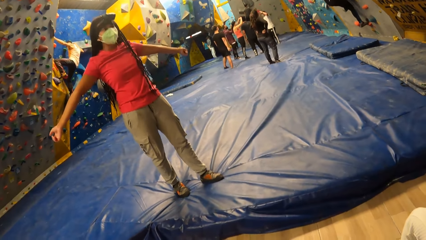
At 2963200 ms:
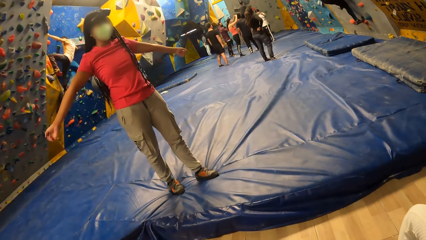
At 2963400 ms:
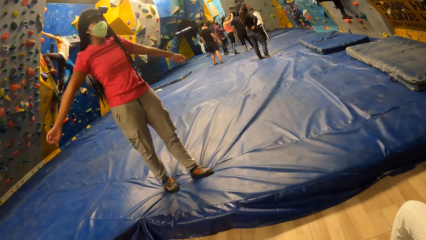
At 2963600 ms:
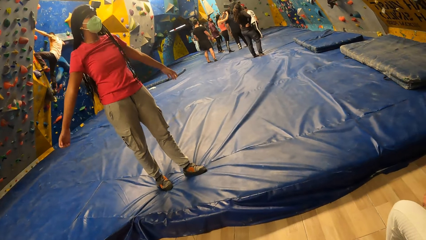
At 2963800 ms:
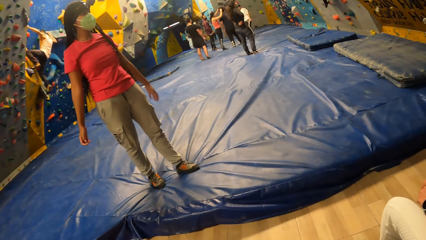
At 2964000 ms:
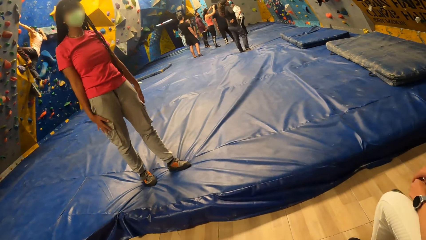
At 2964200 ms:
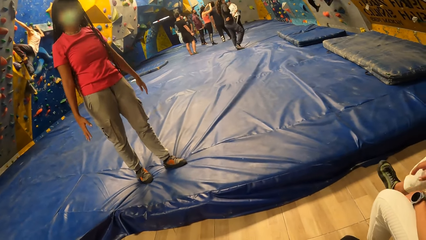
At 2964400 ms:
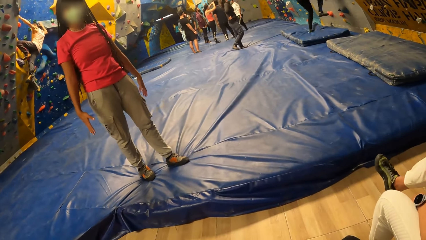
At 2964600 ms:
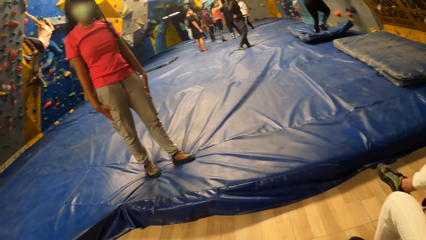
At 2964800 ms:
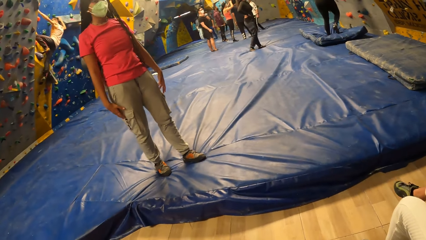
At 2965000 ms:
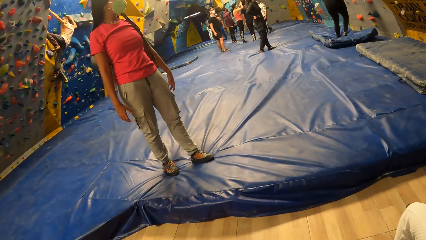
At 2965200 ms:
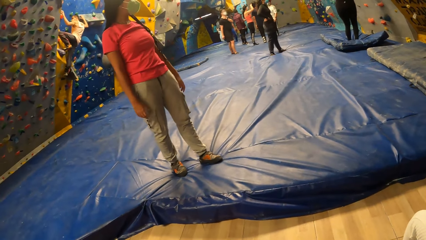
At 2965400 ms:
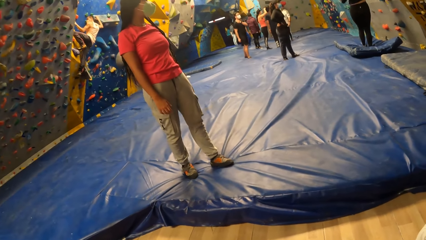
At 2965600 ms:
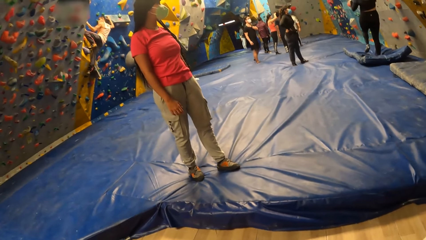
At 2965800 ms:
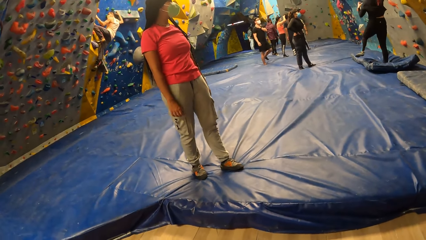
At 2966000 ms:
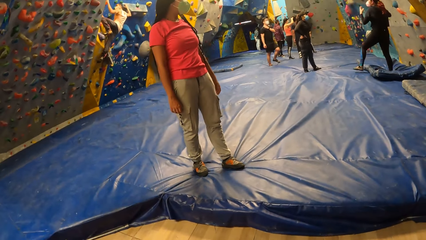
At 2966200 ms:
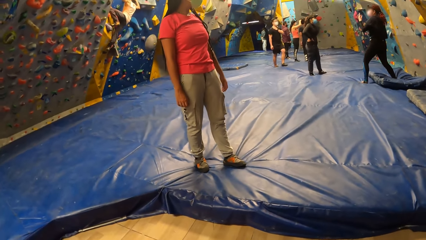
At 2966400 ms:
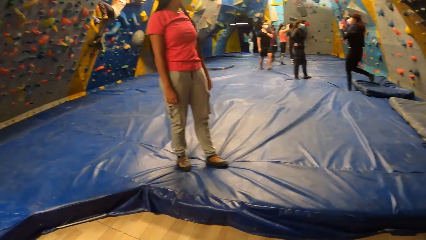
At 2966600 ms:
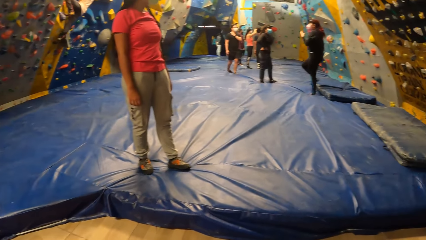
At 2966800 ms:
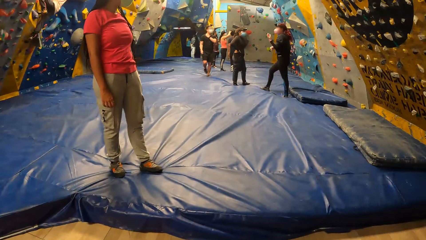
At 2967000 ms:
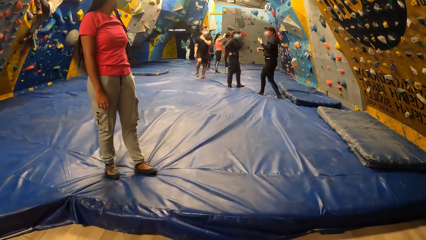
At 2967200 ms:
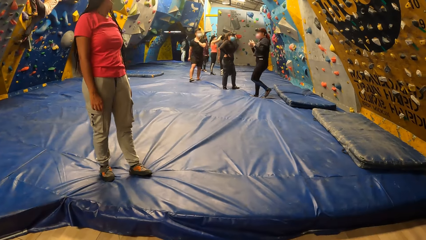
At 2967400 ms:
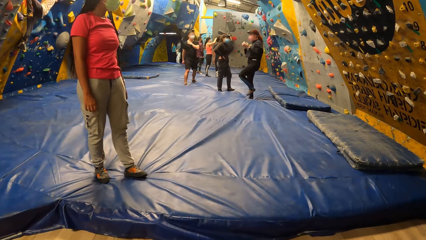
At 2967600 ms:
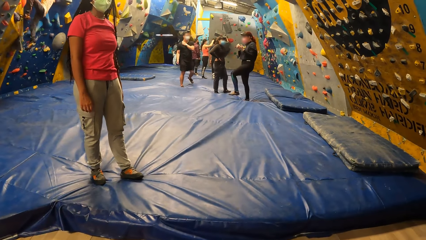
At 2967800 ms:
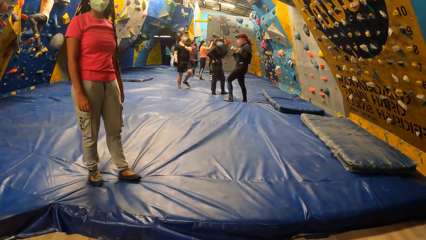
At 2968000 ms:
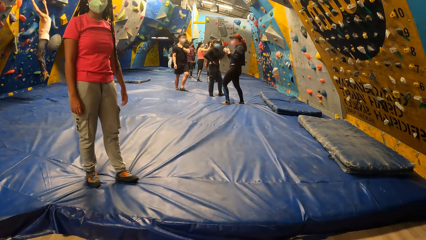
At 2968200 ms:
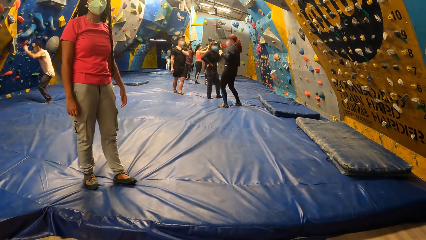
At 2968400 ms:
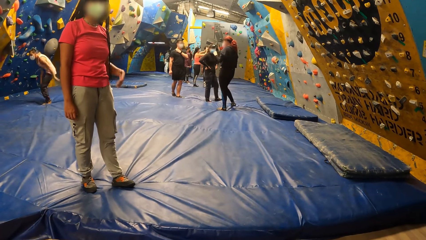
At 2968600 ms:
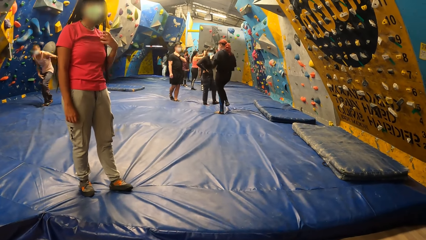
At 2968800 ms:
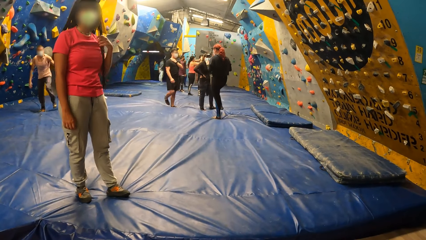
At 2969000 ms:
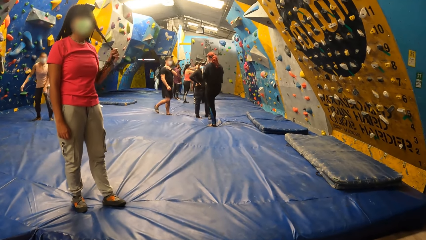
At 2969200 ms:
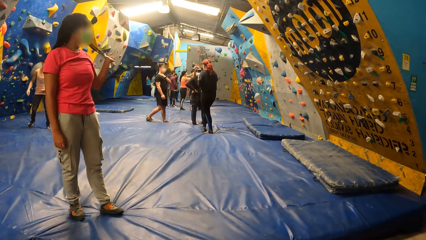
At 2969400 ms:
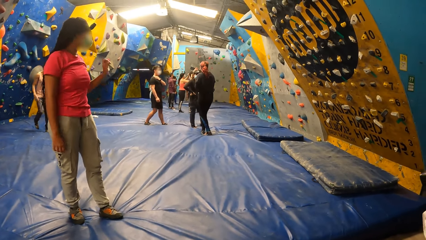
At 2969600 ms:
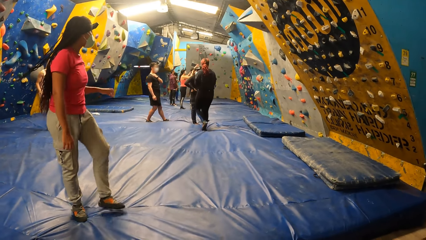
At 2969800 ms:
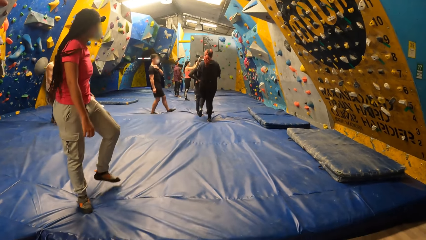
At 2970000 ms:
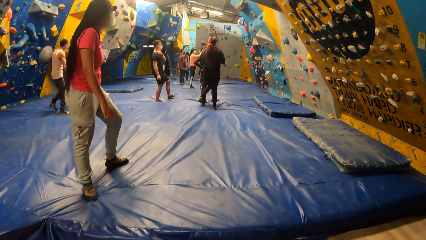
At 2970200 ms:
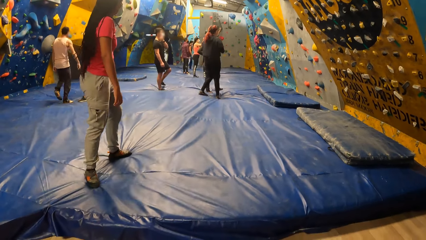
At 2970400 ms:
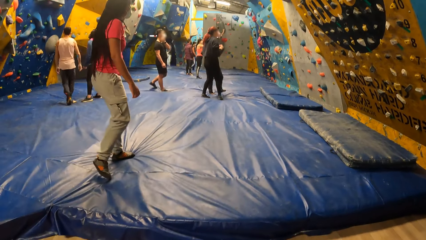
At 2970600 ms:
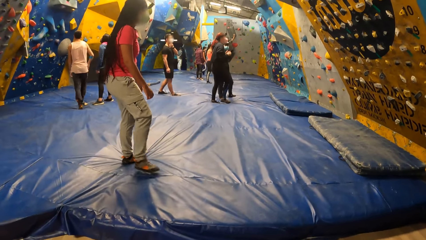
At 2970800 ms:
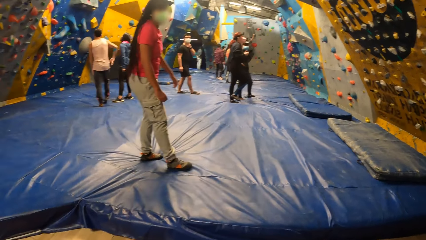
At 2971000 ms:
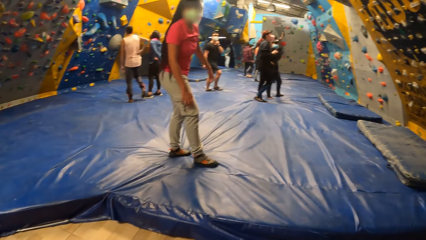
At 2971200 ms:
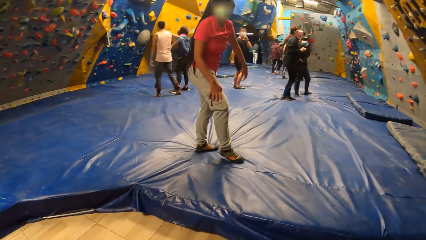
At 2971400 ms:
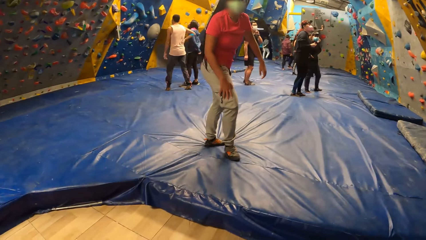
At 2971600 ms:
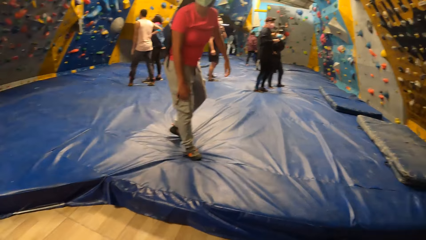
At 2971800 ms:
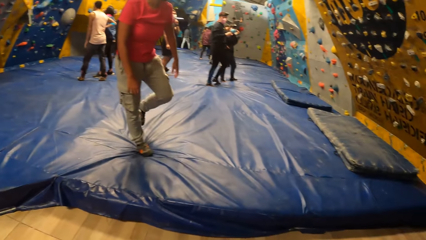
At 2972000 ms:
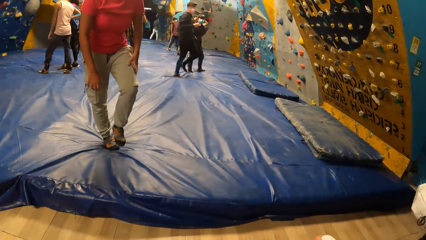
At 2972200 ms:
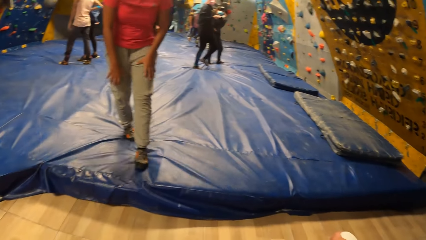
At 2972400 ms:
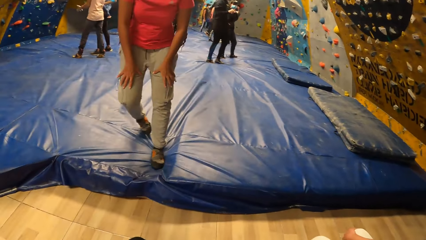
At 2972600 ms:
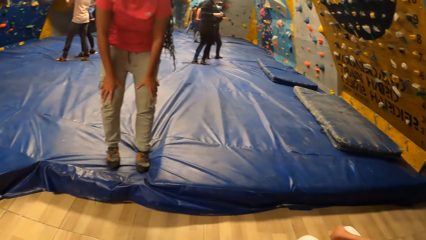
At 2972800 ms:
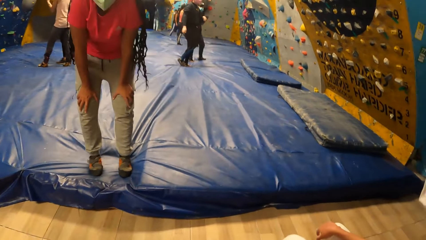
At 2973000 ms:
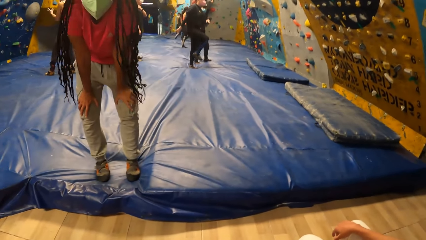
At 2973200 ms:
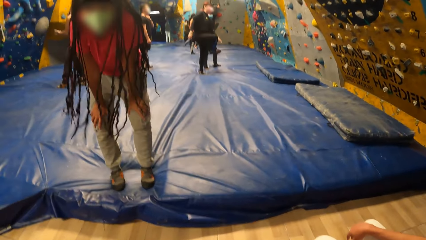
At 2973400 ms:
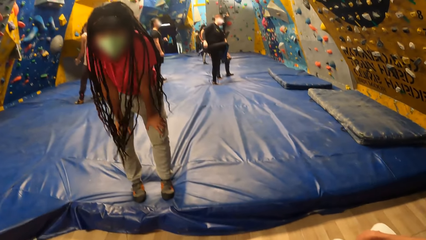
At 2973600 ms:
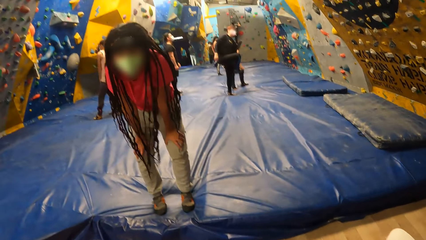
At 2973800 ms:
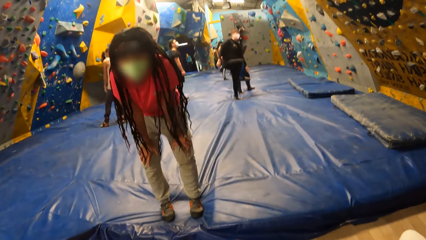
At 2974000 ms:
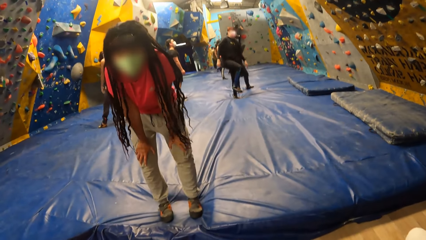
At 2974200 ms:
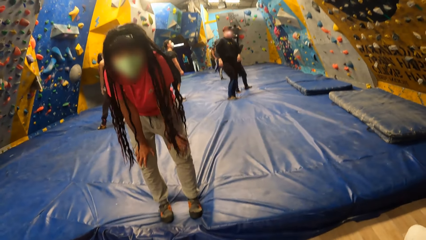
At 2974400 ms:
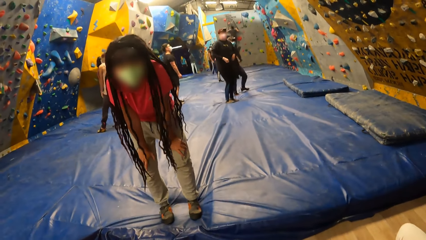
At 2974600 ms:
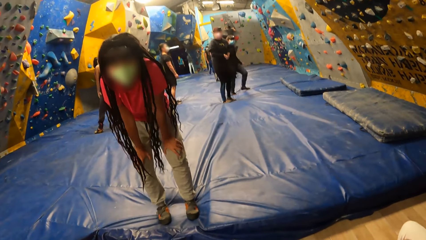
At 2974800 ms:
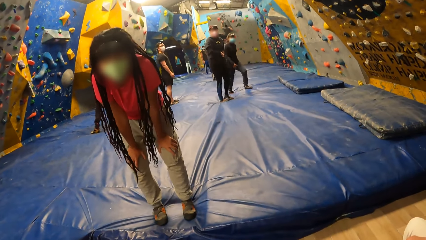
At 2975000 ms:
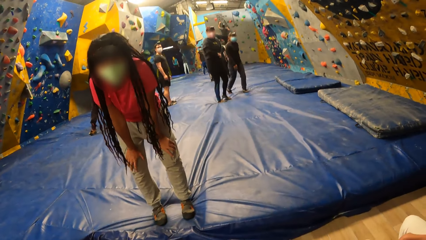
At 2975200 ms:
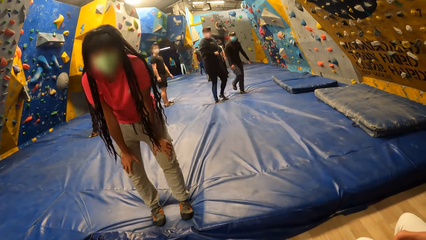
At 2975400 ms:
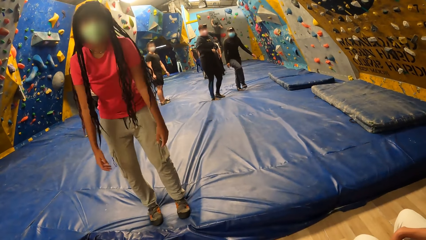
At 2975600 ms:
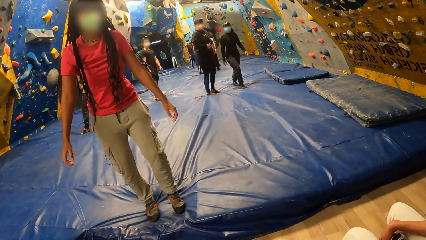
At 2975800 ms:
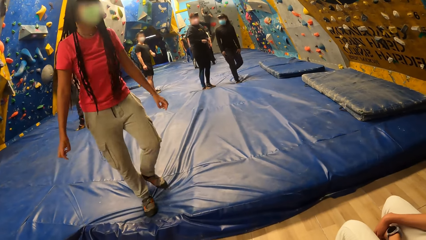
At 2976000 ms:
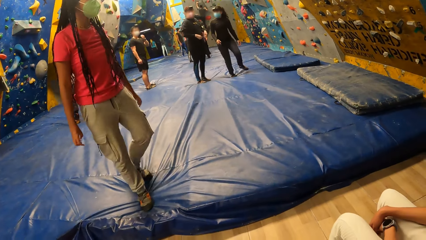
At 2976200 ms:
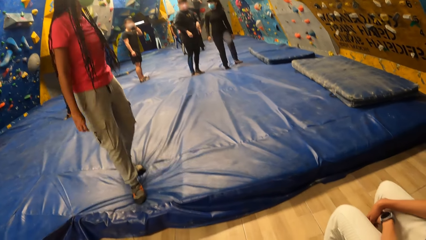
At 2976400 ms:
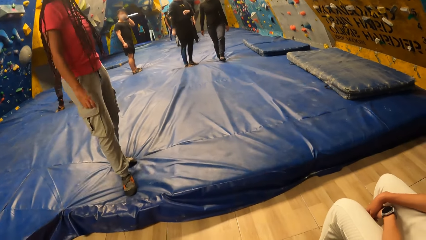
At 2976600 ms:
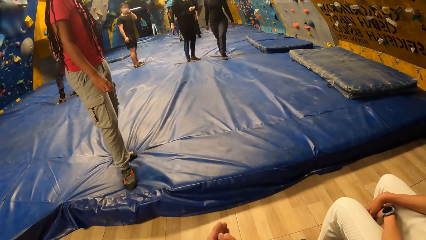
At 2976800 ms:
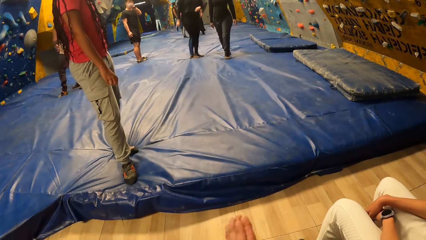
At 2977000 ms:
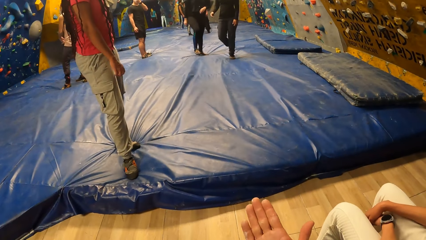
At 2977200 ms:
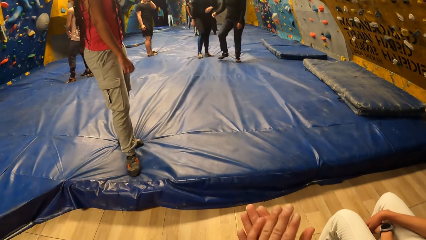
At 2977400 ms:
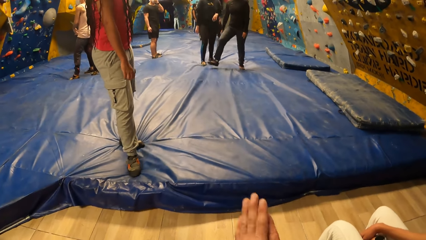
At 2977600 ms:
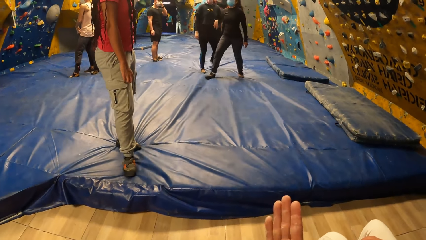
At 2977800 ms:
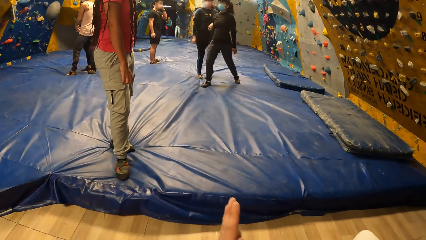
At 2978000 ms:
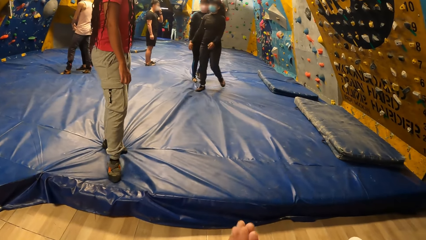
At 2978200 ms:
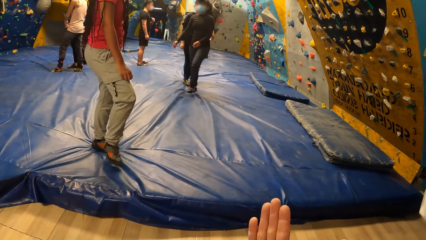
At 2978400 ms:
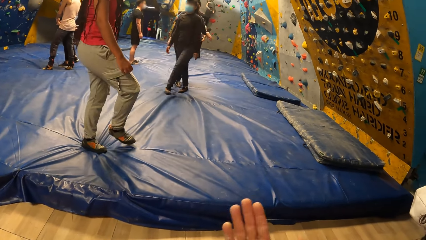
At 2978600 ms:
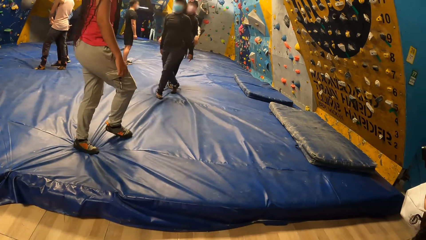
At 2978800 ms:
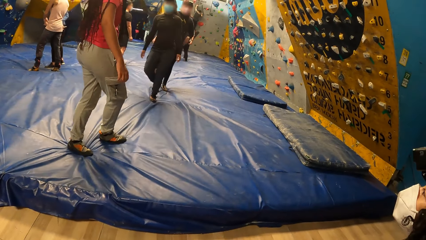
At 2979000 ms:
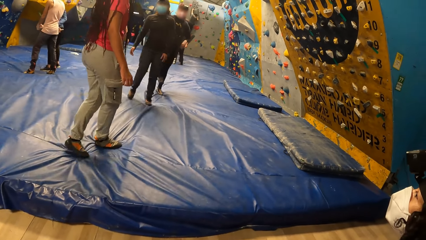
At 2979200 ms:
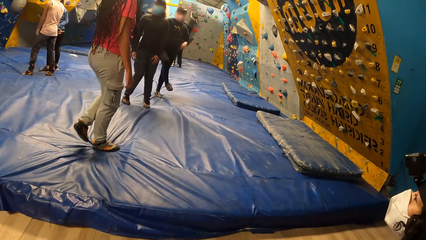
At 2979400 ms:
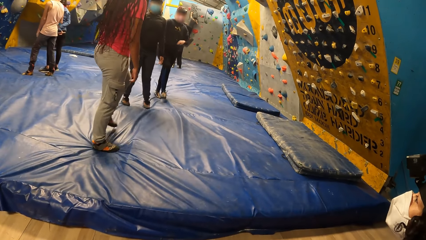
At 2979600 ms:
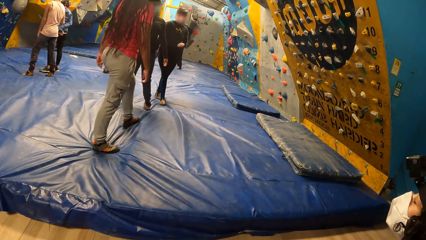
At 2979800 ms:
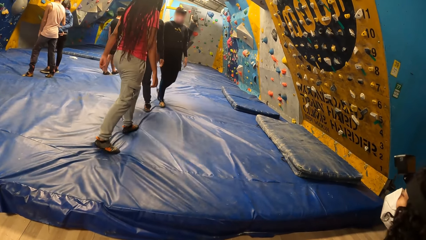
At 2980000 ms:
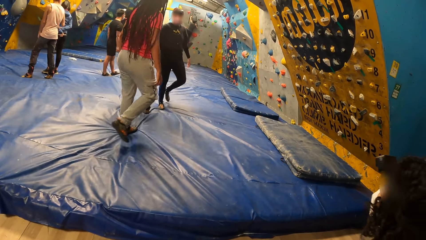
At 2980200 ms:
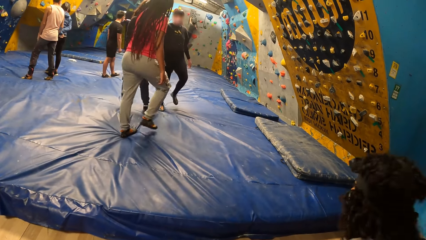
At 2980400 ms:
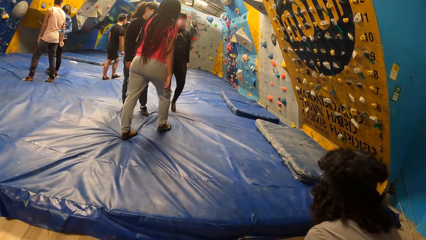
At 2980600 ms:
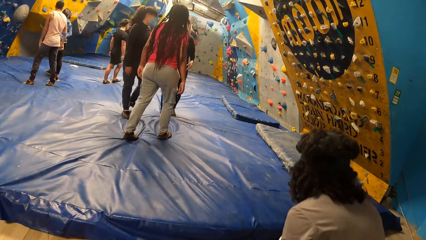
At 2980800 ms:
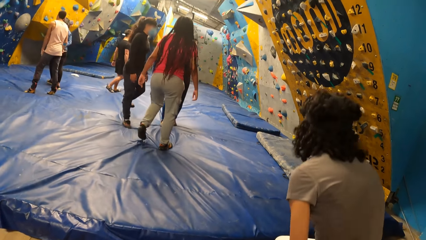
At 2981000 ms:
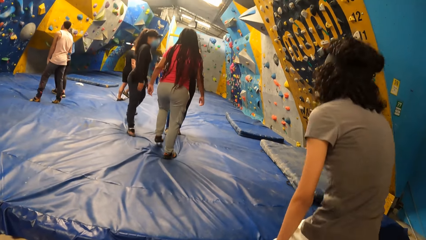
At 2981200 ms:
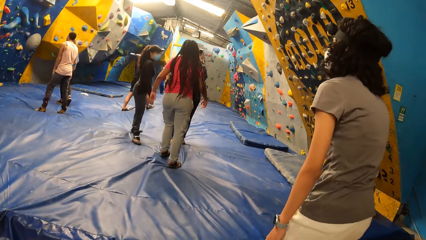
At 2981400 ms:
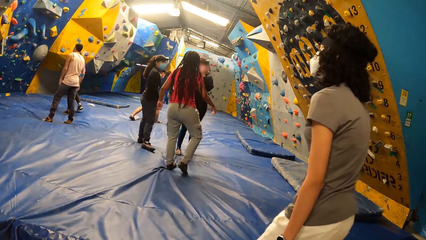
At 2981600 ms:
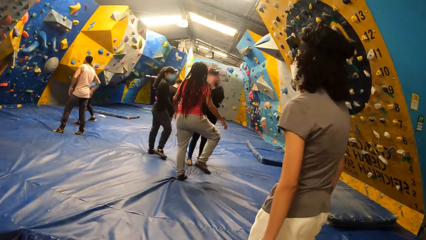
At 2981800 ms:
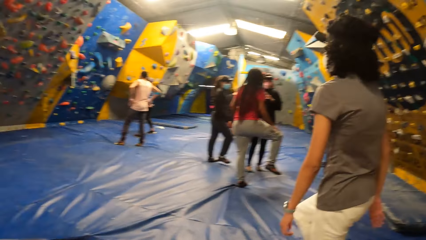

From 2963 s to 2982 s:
A woman drops to the crash pad from the climbing wall. A man drops to the crash pad from the climbing wall. The camera wearer rubs both hands together. Another woman interacts with the first woman and a third woman. A fourth woman stands from the bench.
